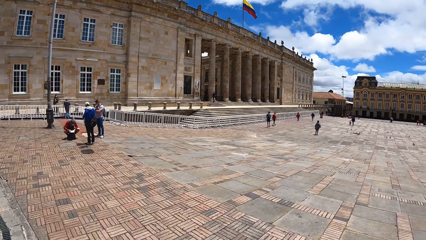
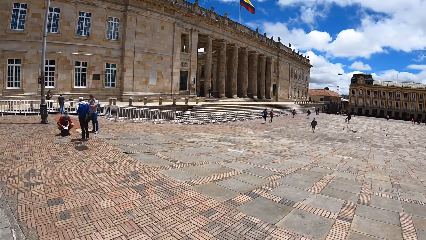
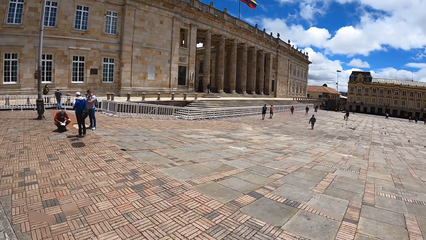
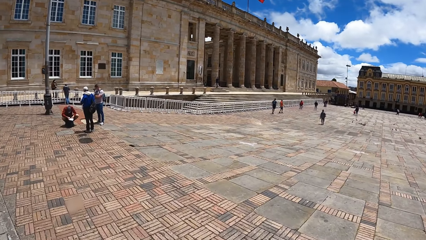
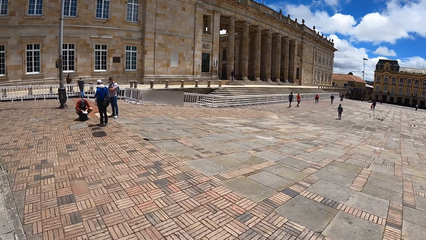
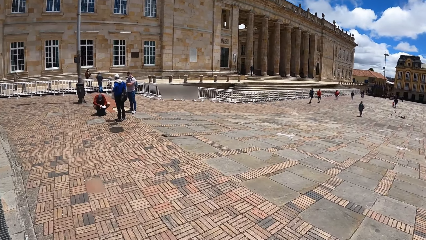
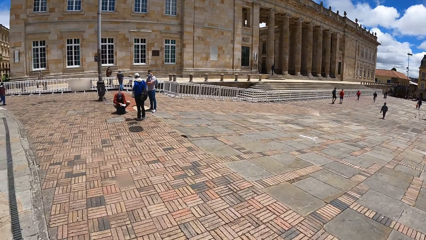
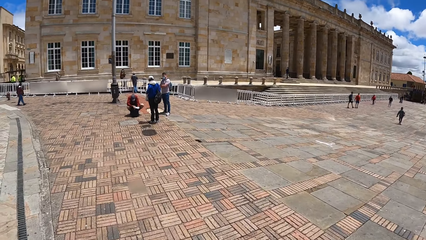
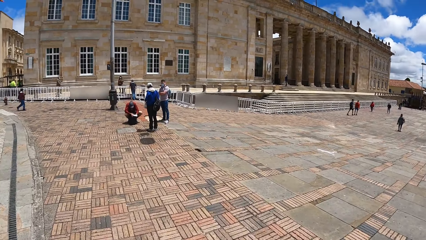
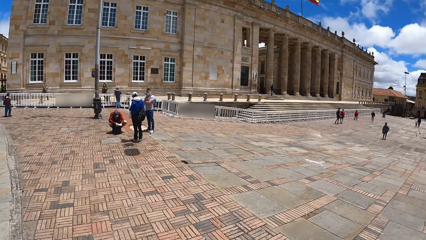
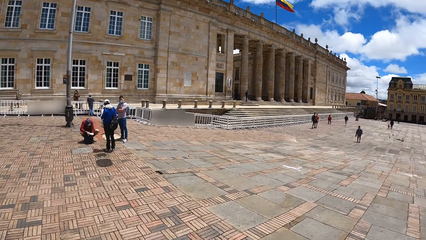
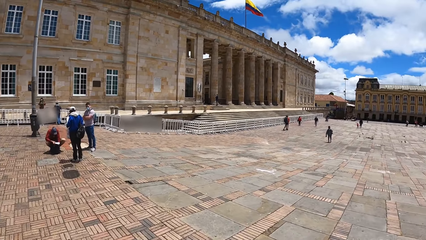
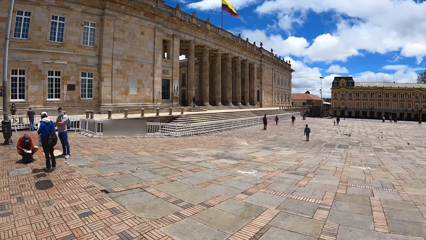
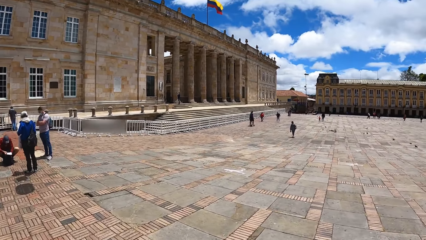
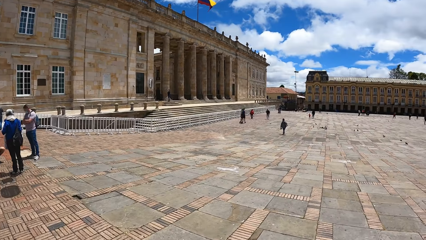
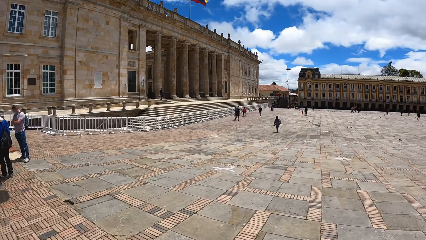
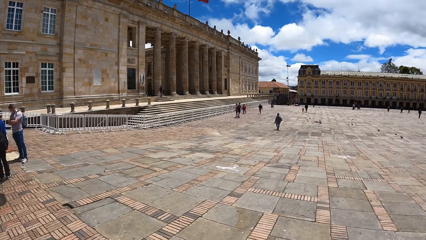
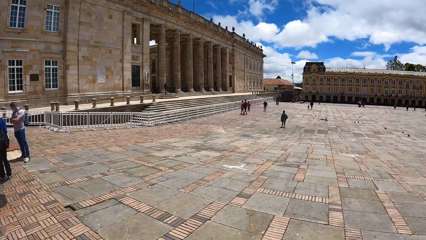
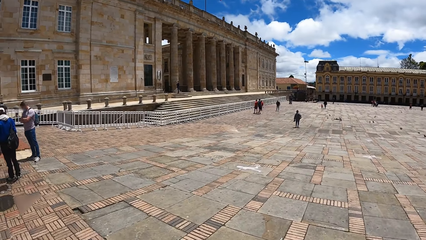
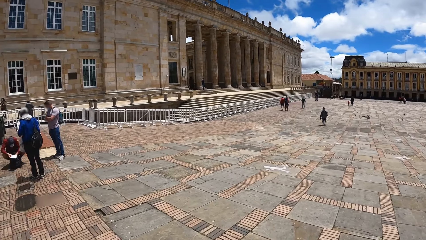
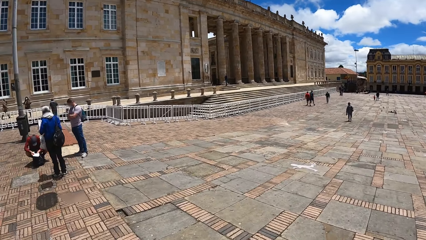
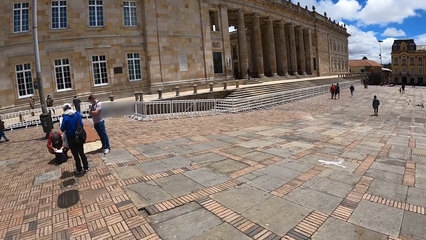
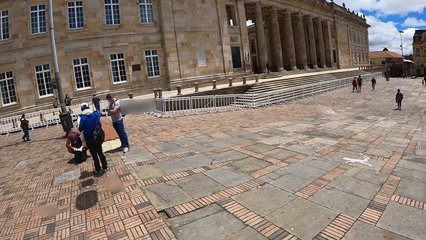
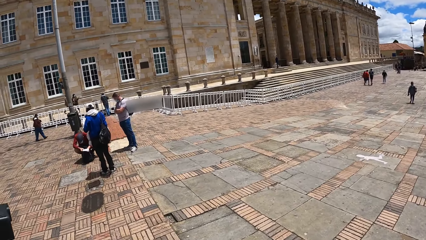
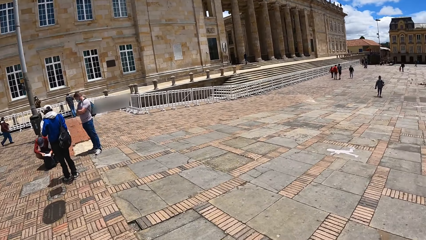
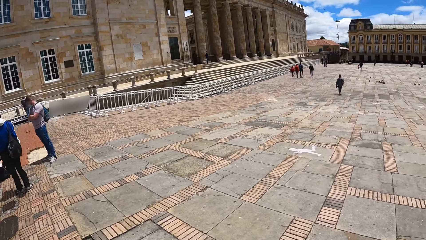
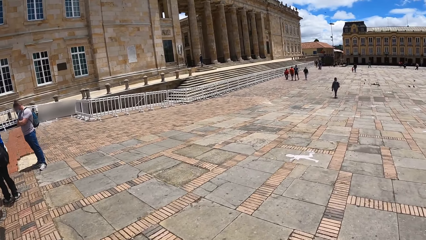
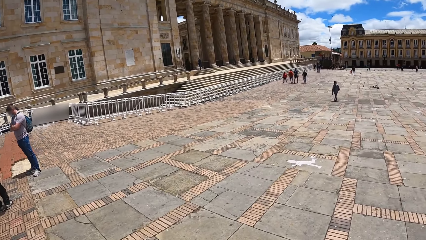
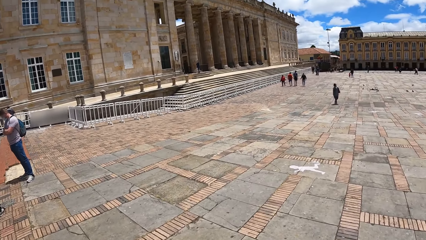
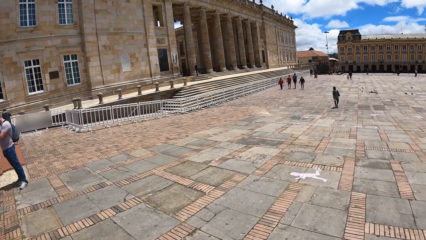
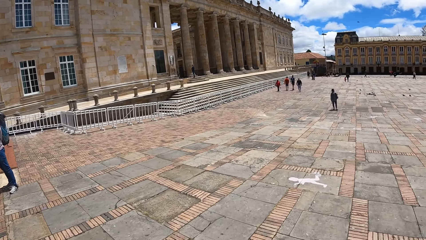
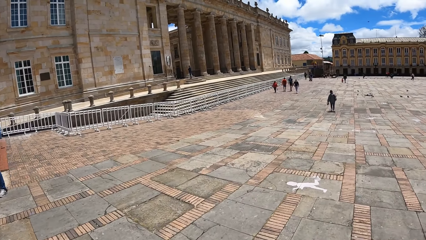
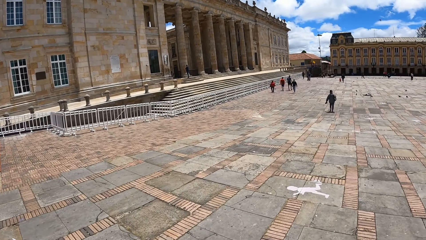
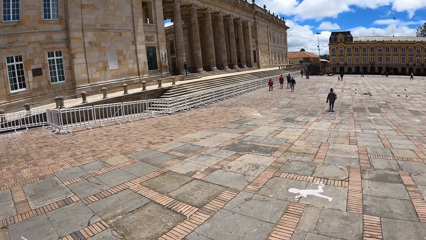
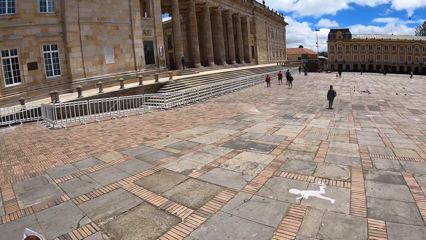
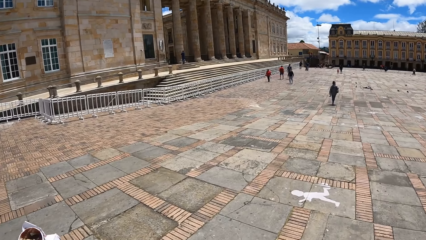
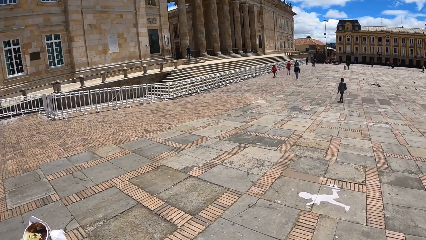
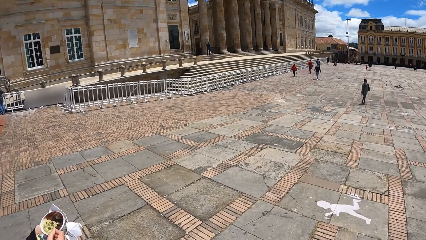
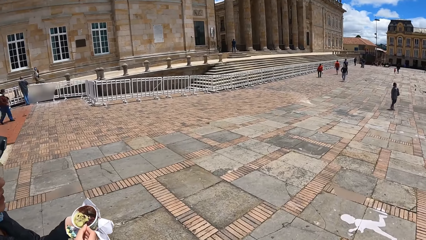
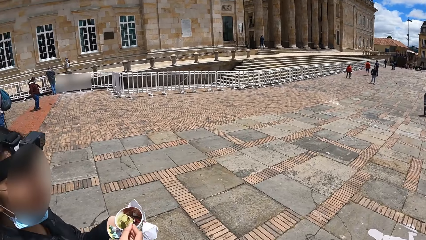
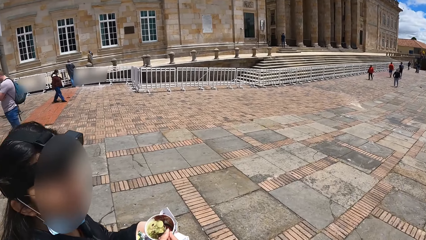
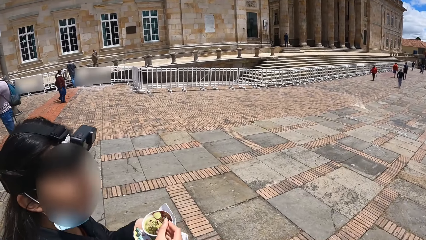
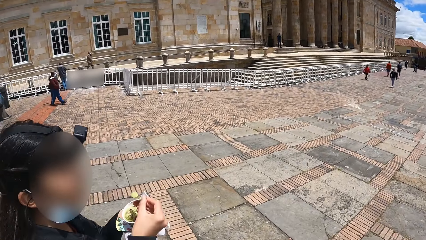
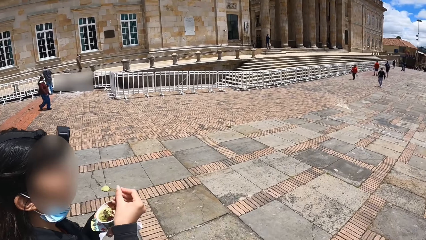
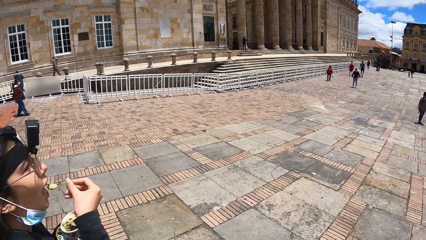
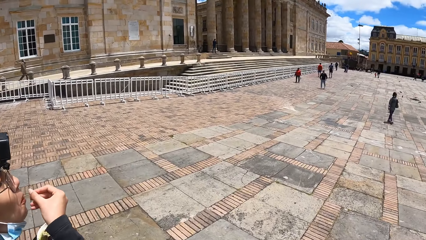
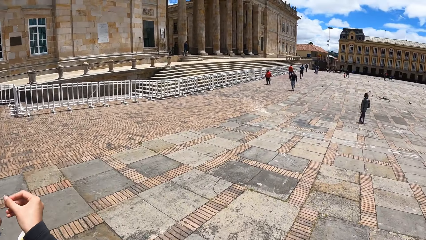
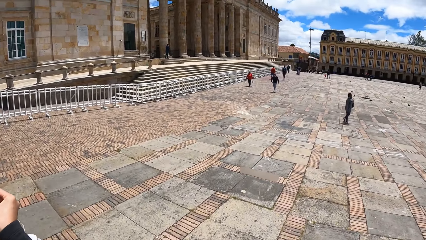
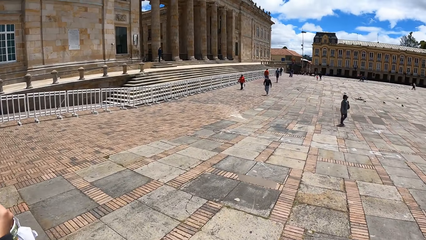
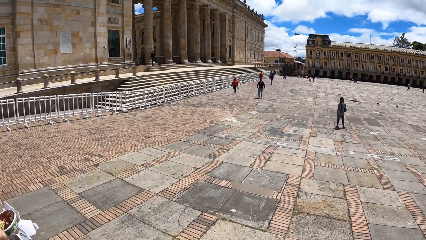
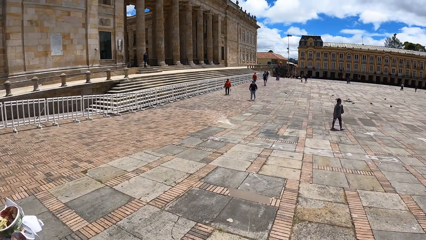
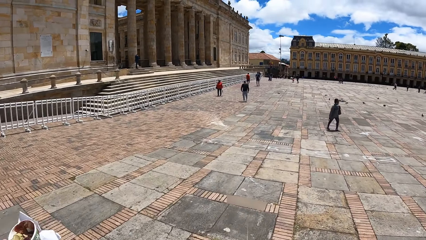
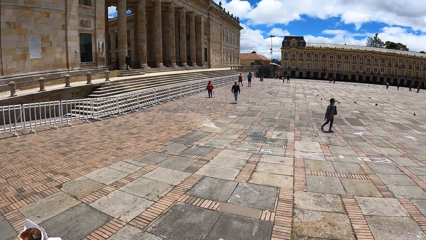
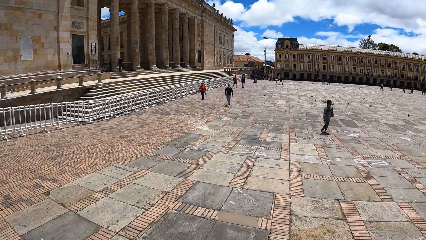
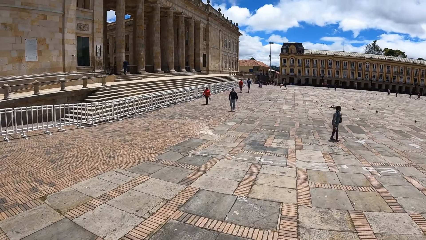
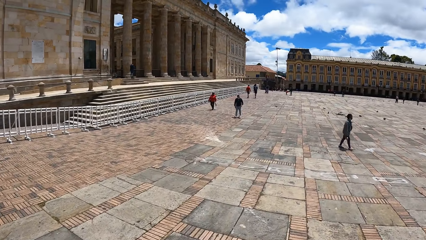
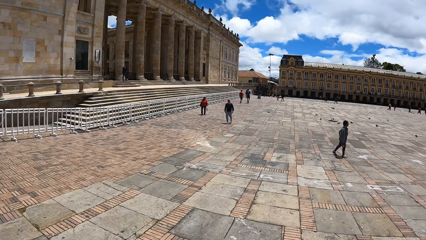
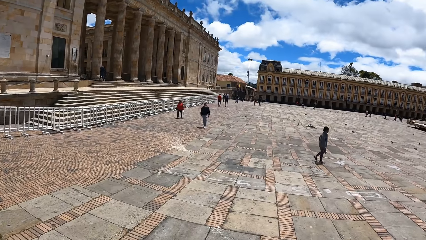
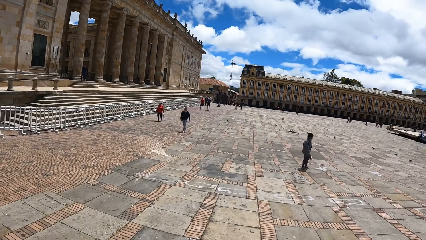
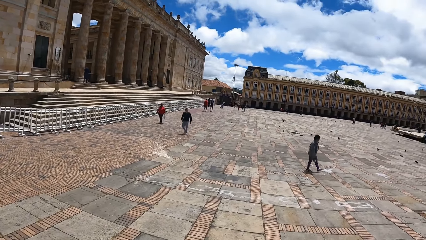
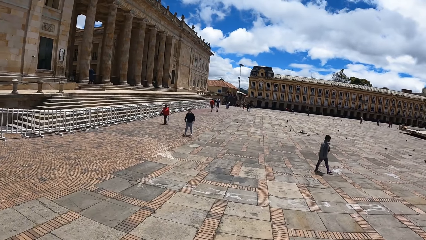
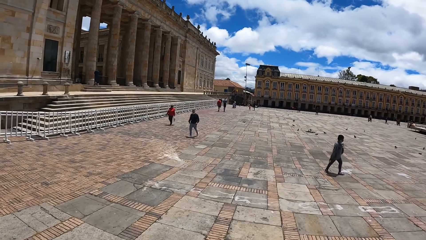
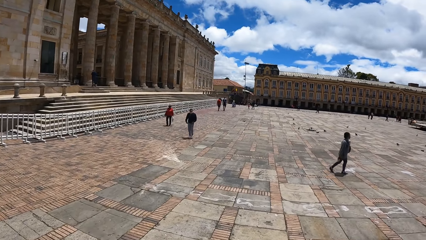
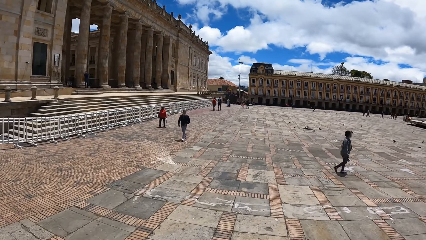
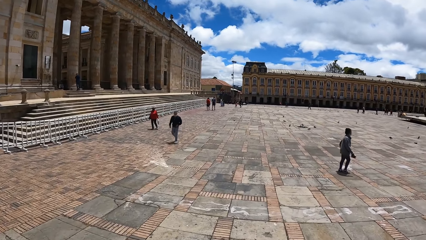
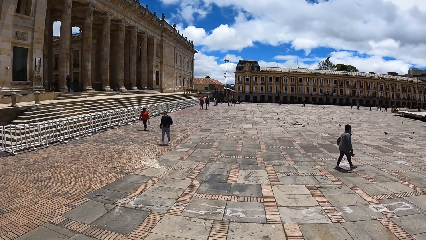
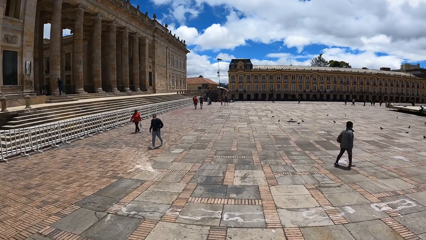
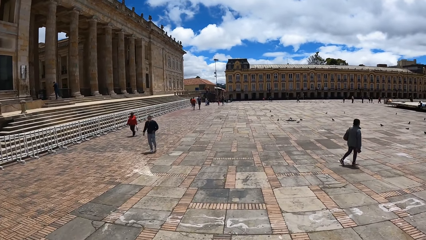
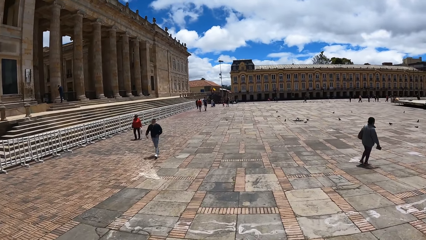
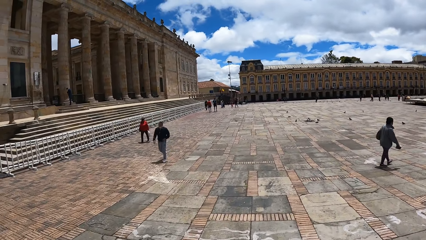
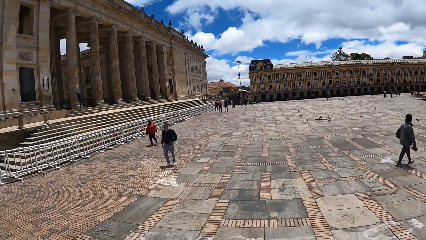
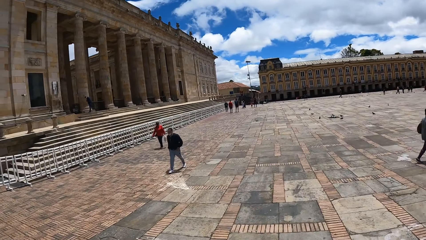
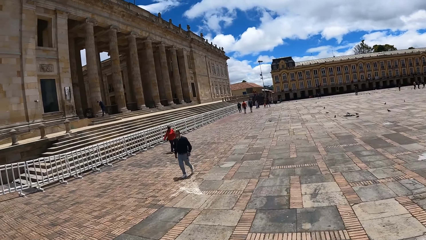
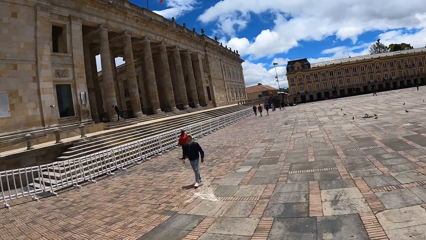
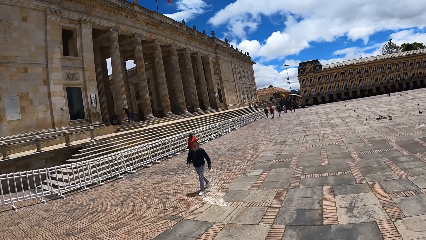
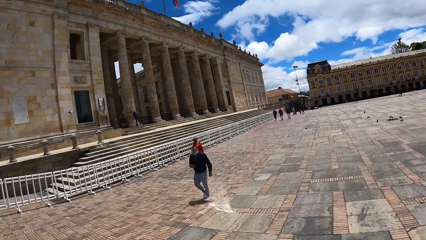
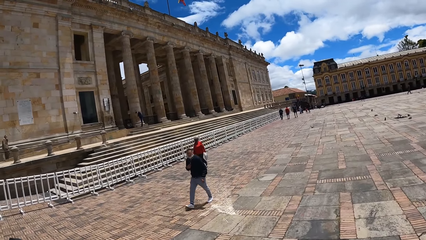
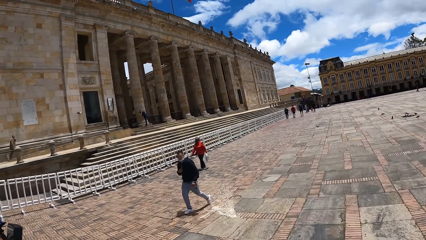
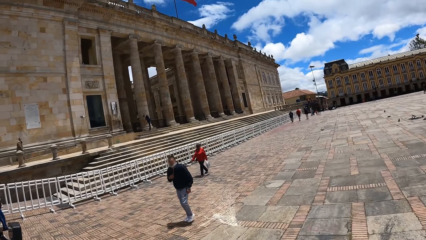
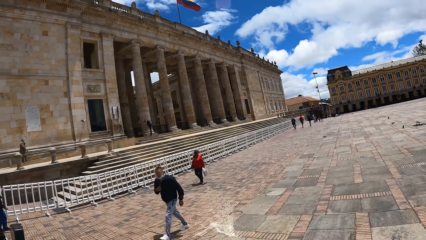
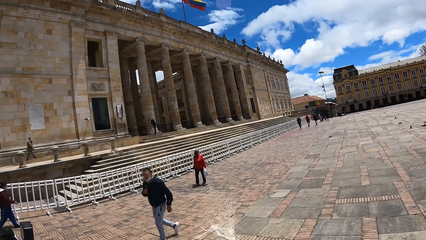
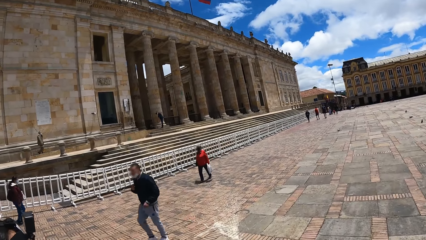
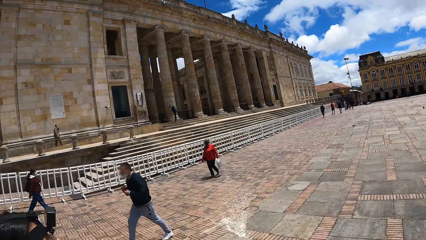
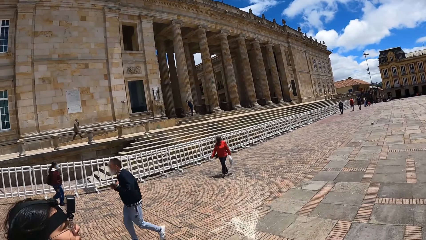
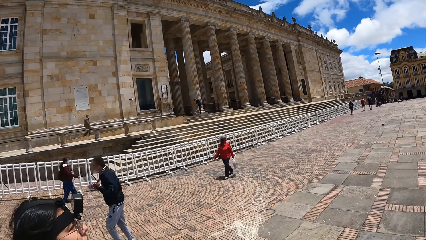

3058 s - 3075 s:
A person eats a snack.
